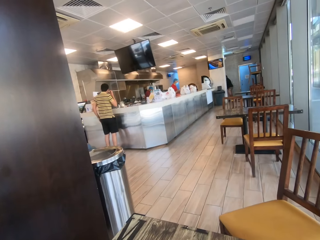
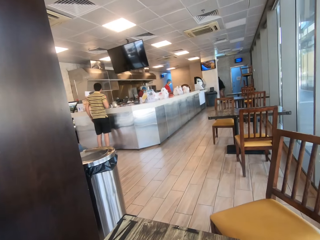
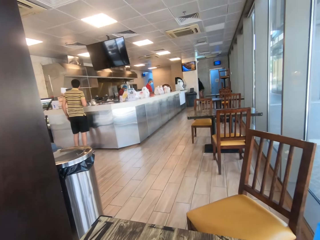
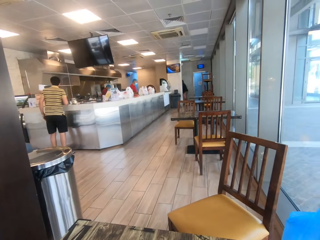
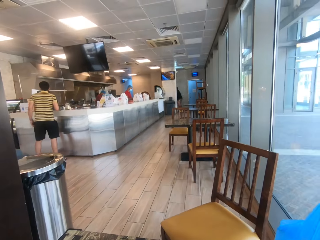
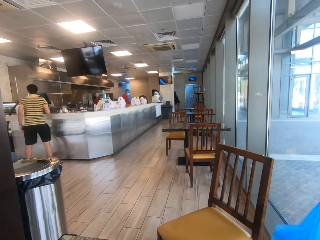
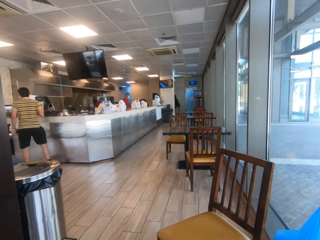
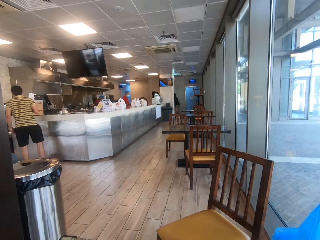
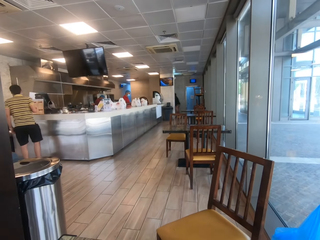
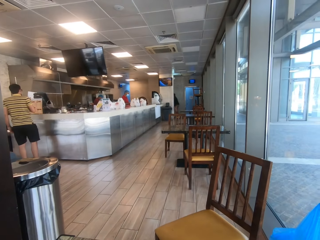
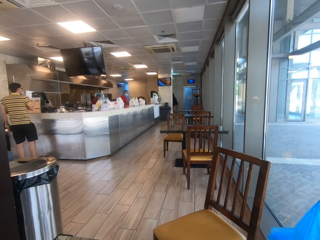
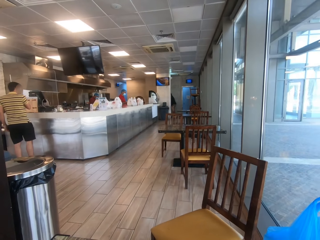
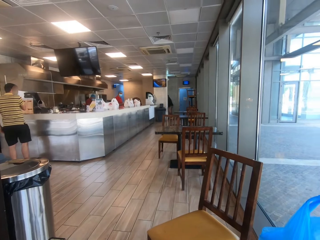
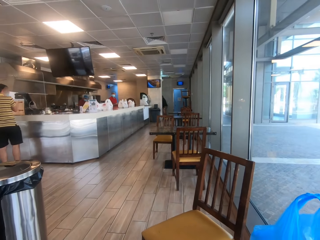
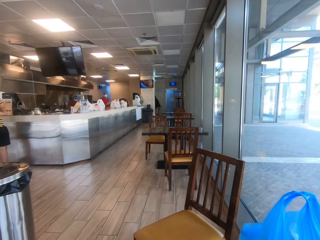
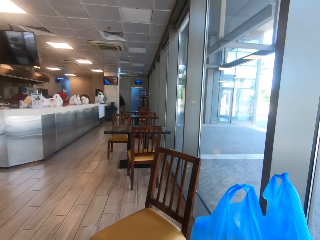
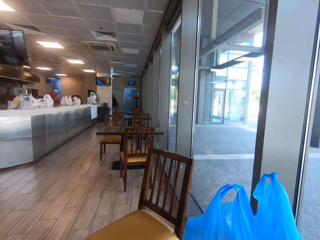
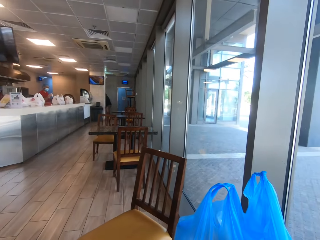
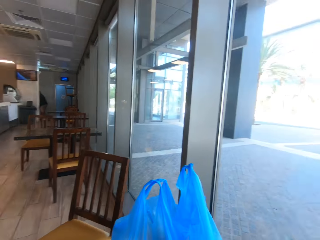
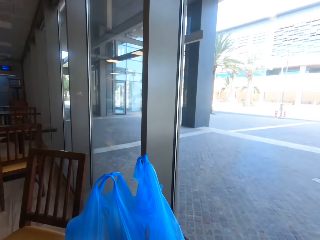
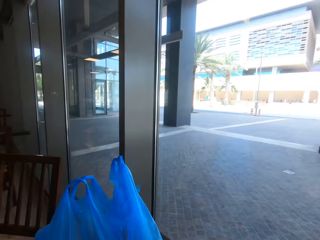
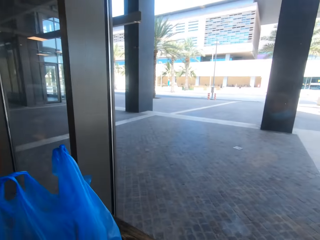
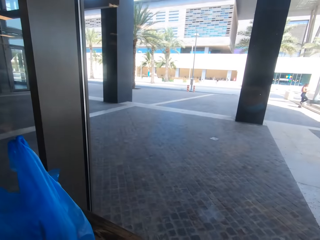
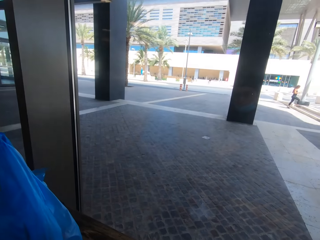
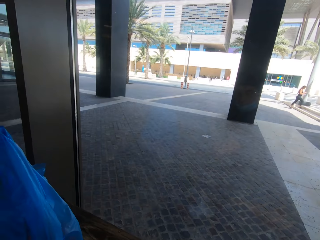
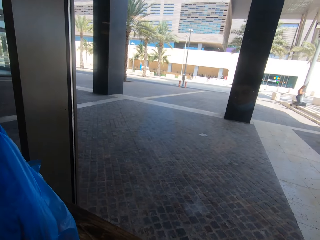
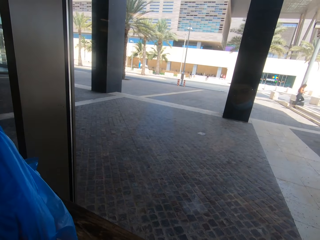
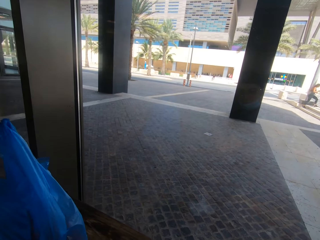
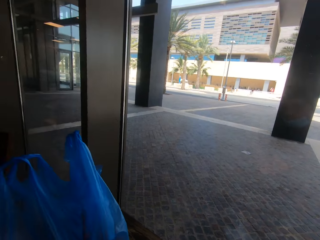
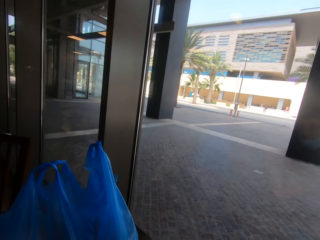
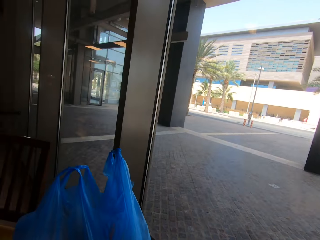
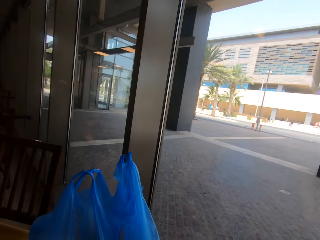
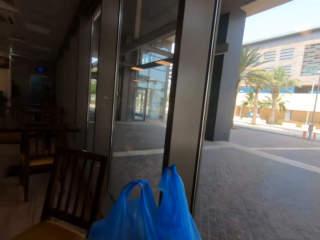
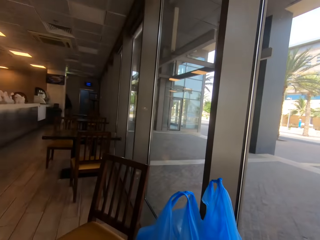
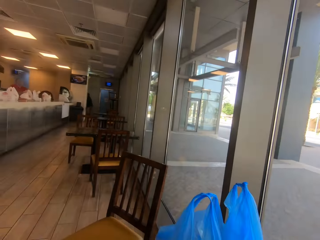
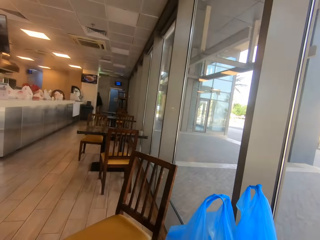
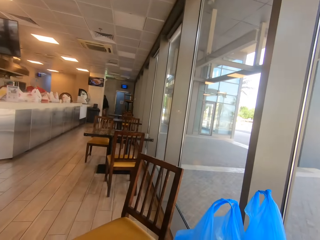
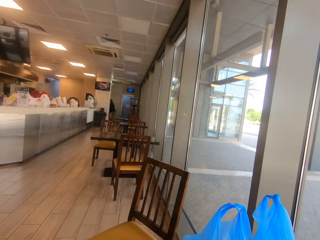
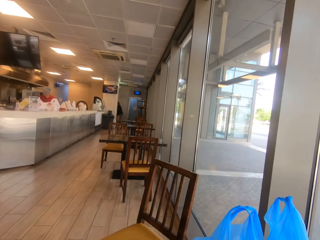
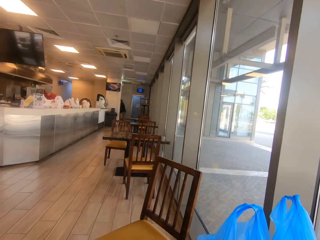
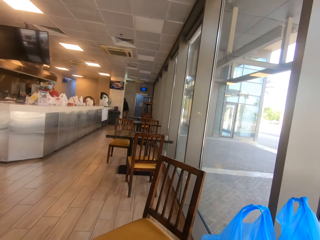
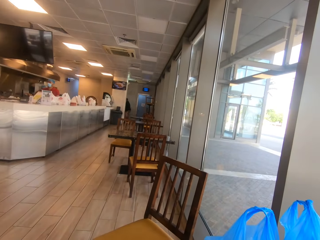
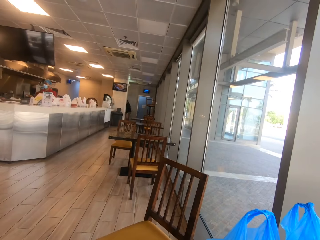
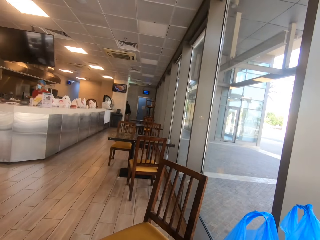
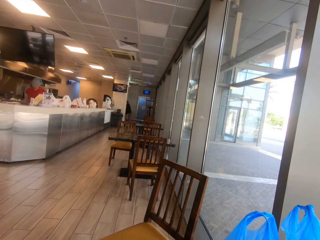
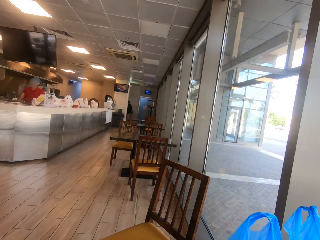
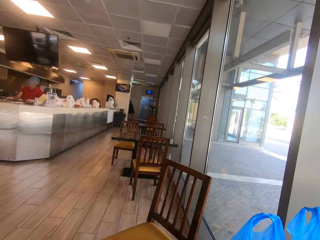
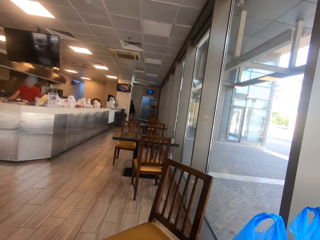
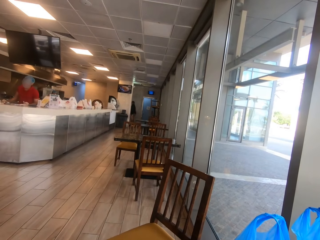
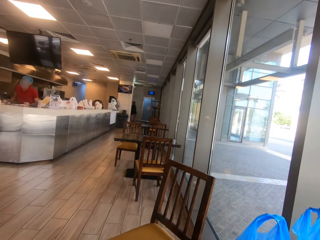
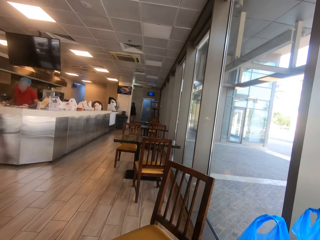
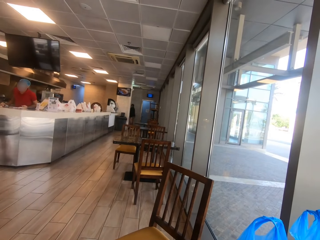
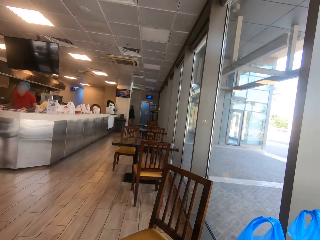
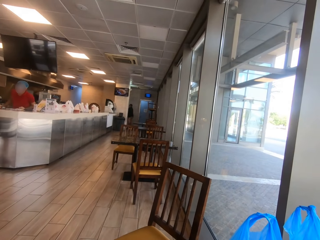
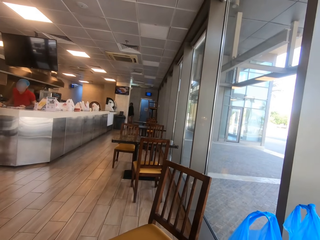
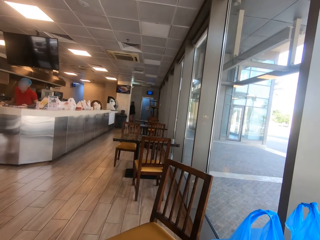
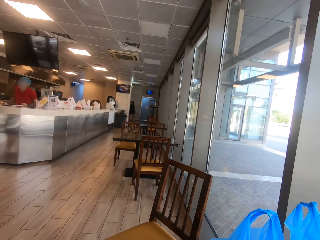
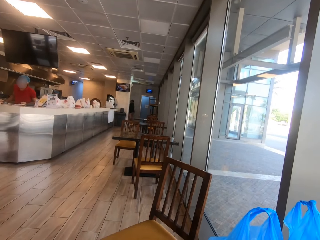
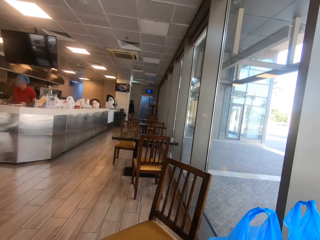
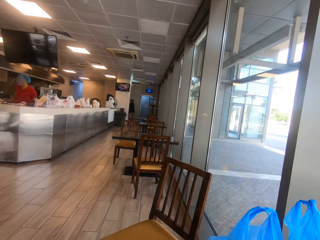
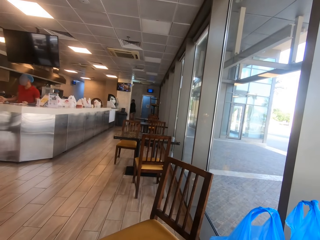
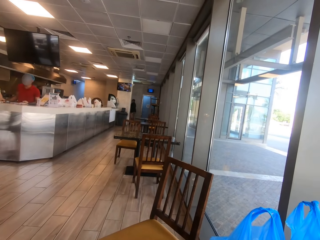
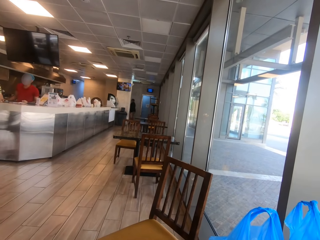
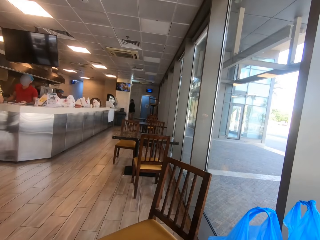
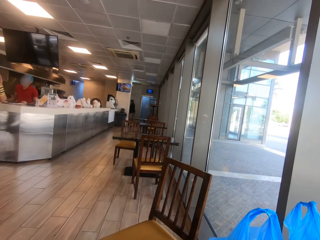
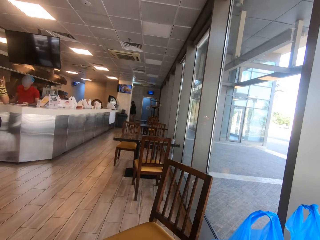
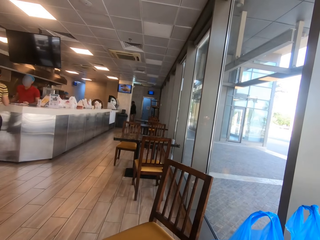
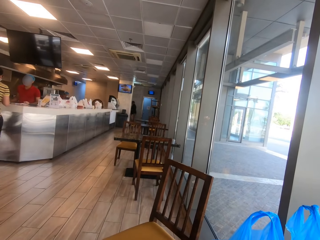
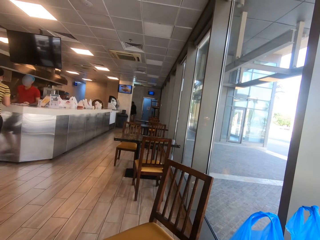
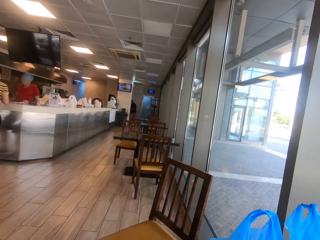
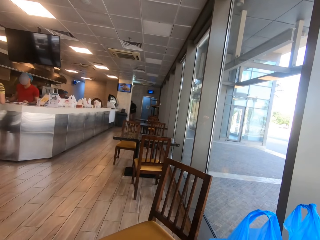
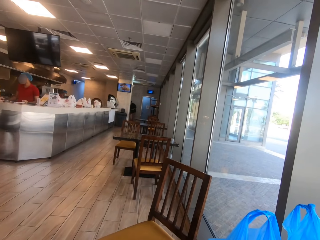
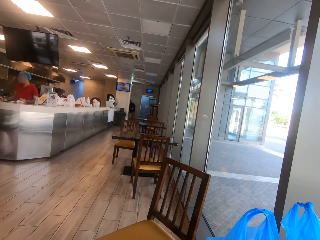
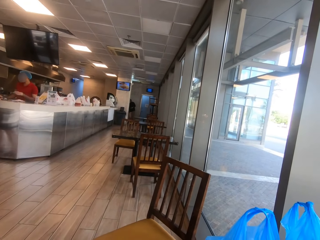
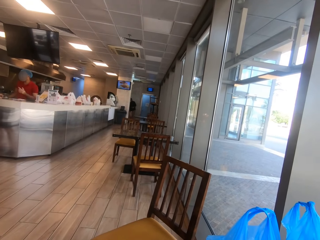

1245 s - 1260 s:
The camera wearer stares outside. They stare in the restaurant.

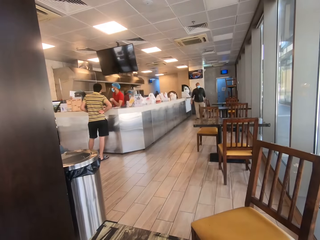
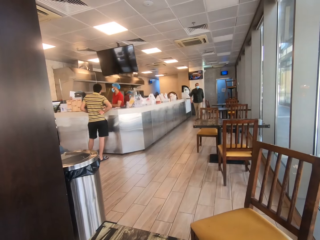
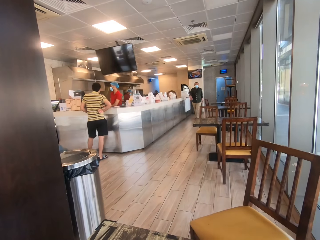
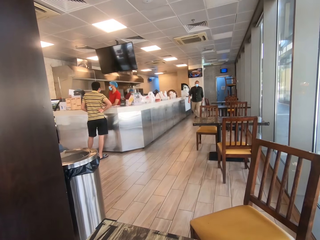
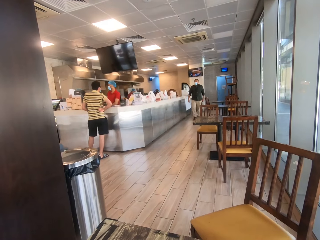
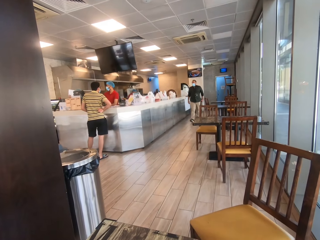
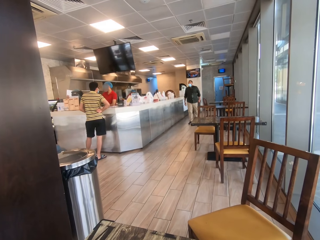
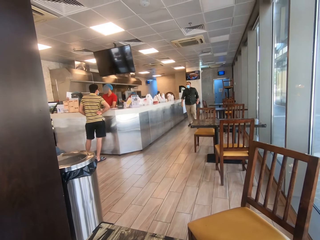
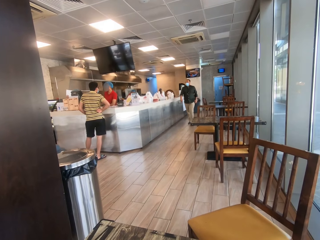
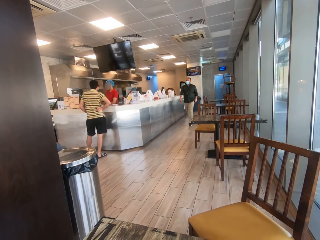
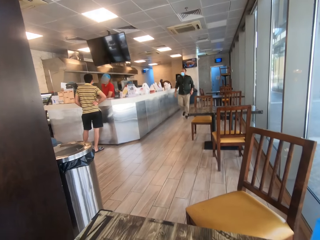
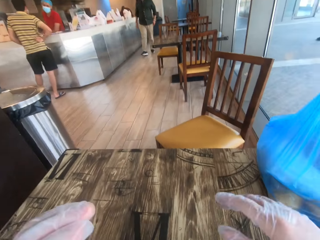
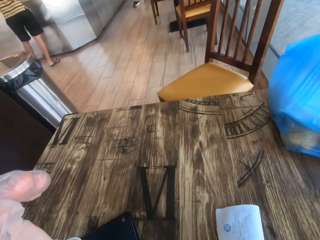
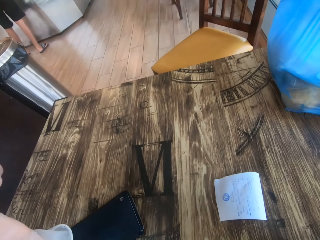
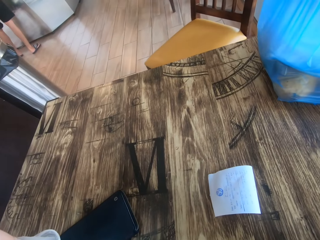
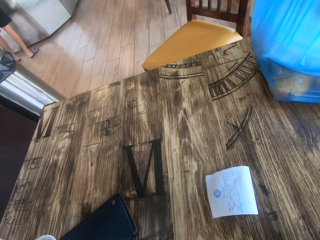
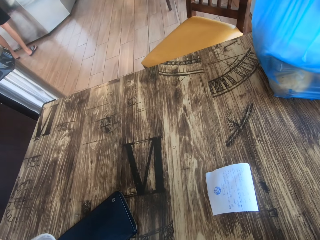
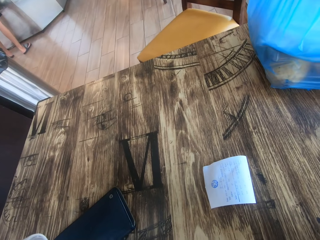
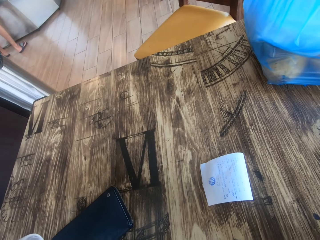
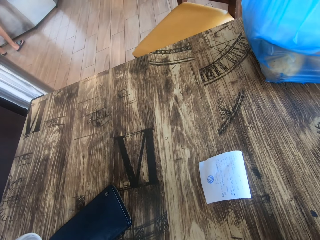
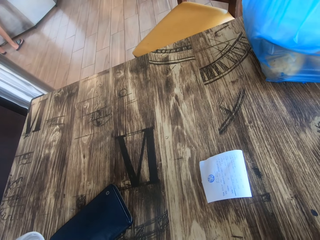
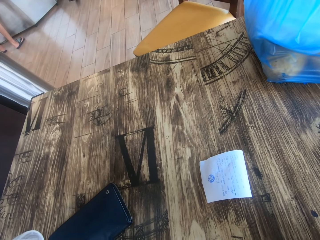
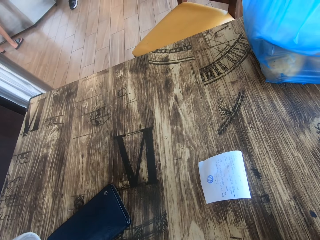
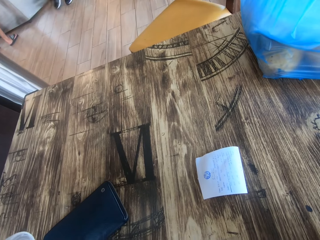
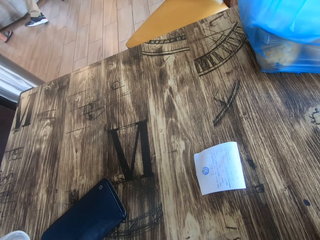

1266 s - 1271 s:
The camera wearer raises both hands towards something.
